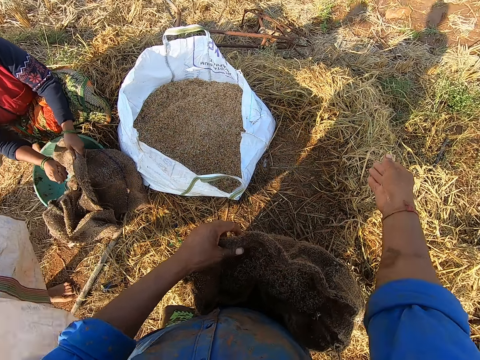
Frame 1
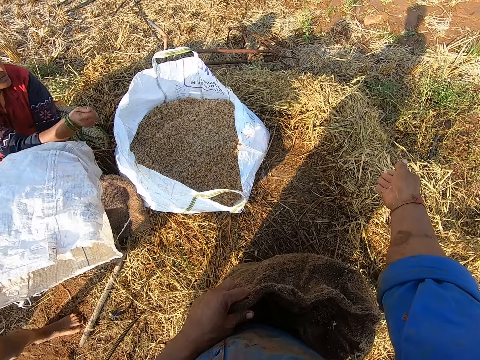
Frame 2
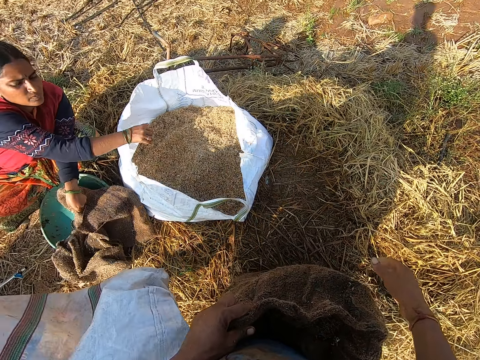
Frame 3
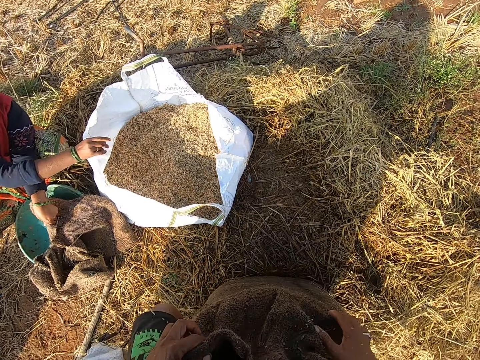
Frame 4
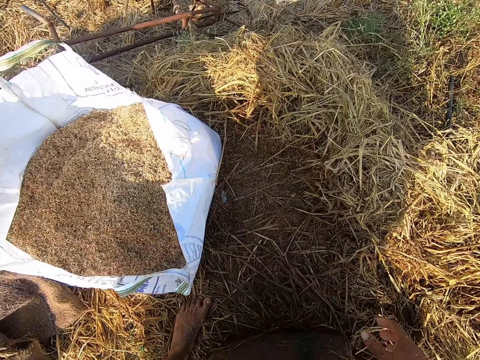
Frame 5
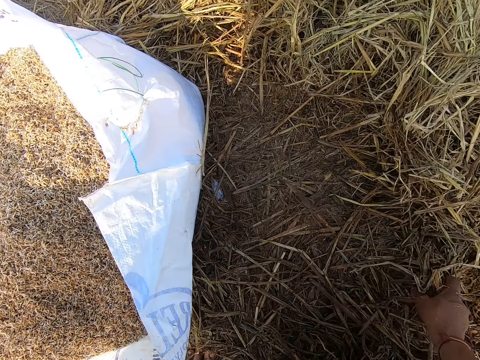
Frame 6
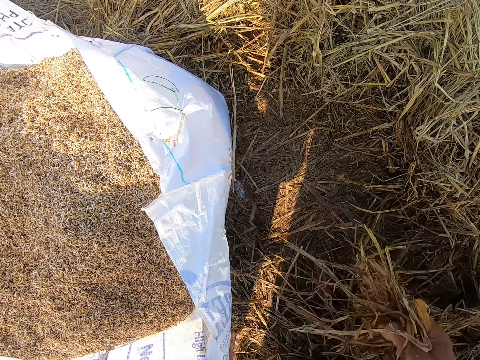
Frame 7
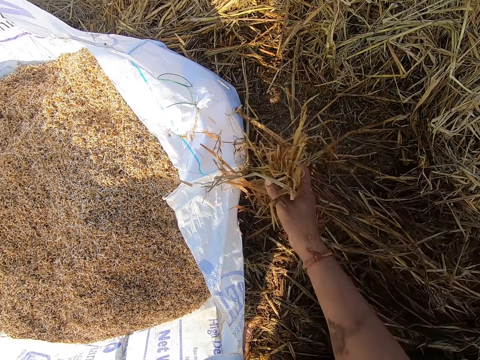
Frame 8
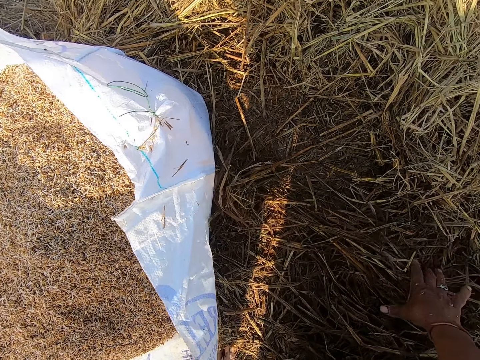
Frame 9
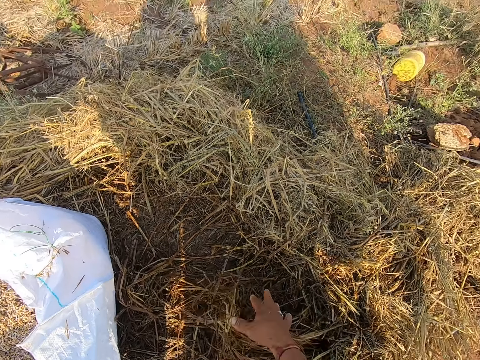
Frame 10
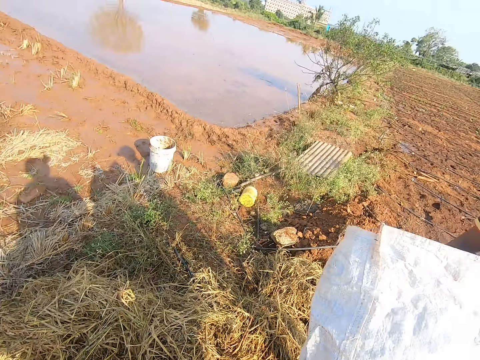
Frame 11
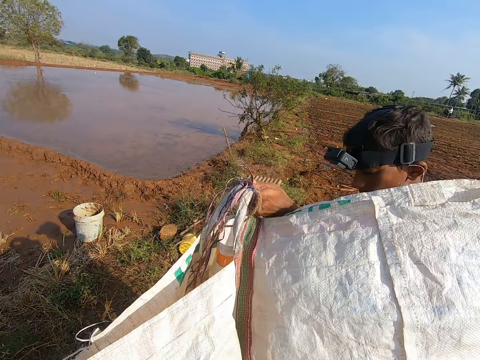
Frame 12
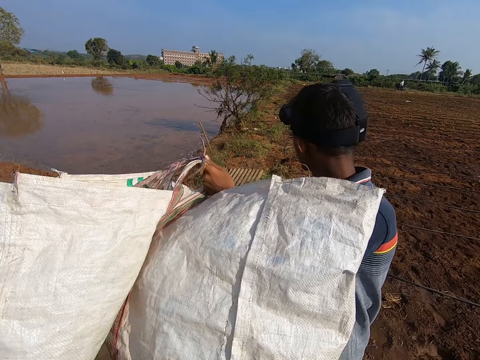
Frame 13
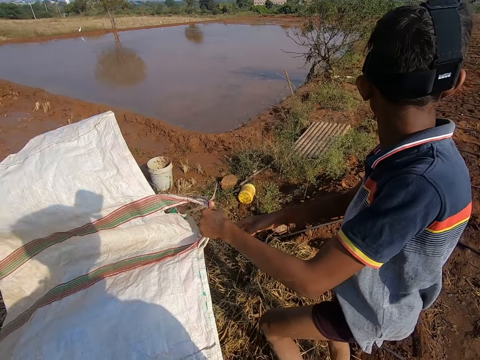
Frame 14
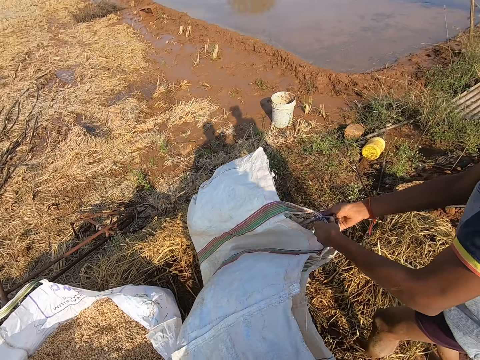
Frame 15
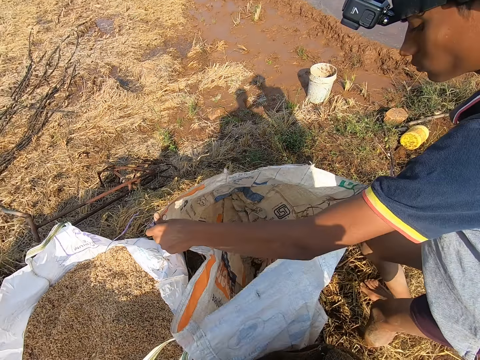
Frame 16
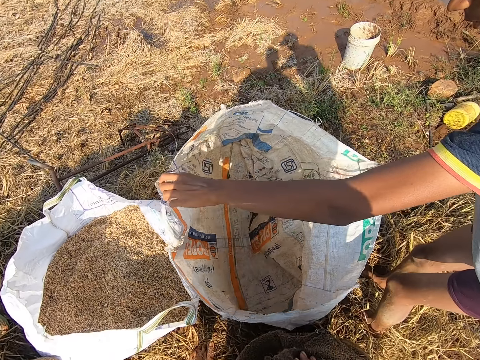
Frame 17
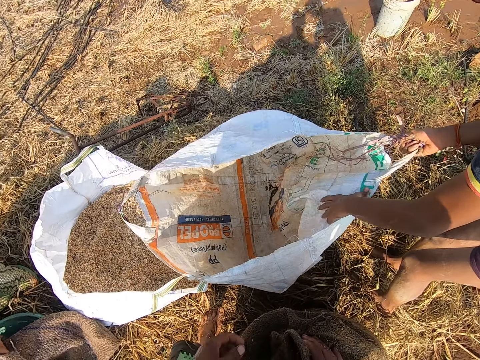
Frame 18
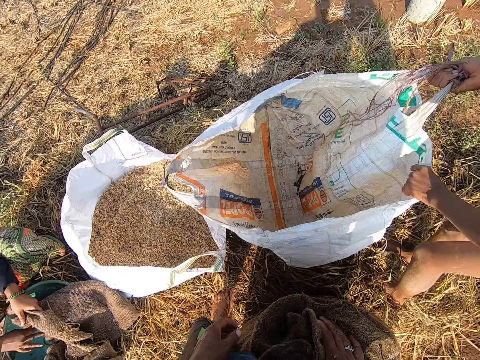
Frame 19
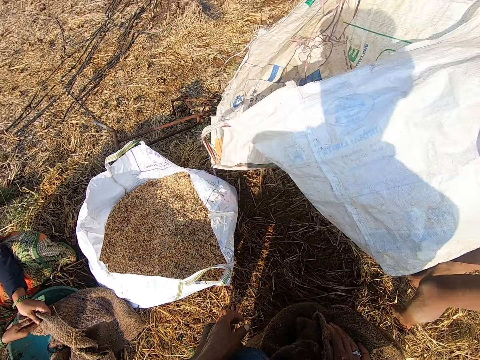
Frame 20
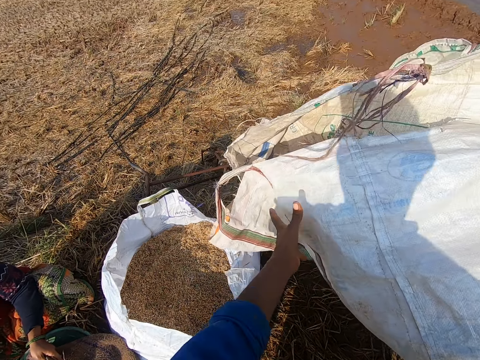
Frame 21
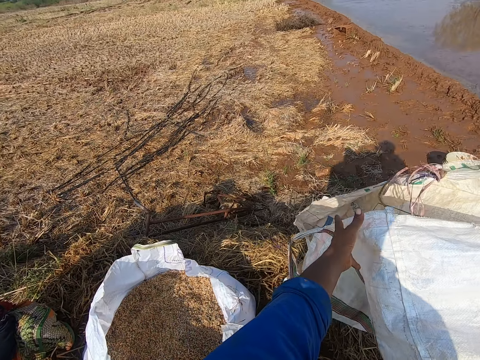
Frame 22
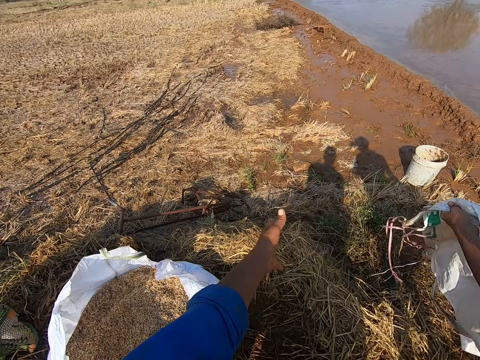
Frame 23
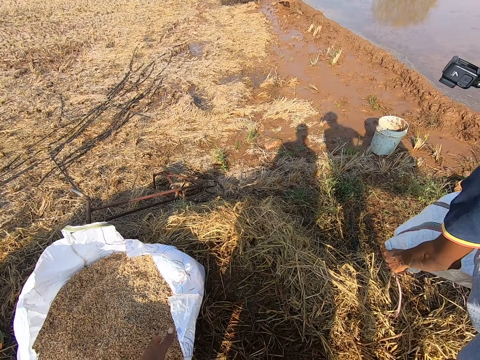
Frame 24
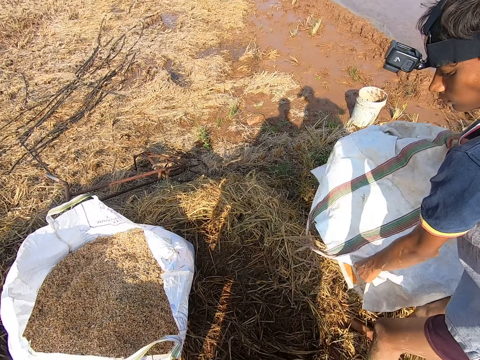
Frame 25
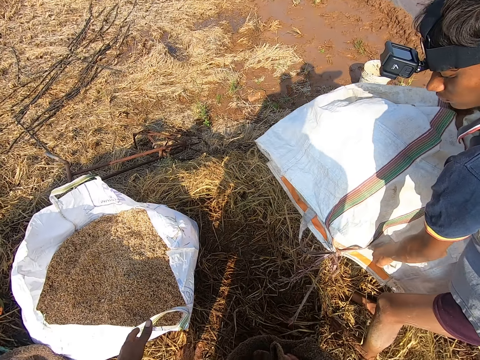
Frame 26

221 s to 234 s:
A woman drops some barley straw into the bag with her right hand. The woman converses with a man. The camera wearer picks some barley straw from the ground with his right hand. He drops the barley straw on the ground with his right hand and moves some barley straw on the ground with his right hand. Another man opens the bag with both hands. The camera wearer touches the bag with his left hand. The other man dusts the bag with both hands.

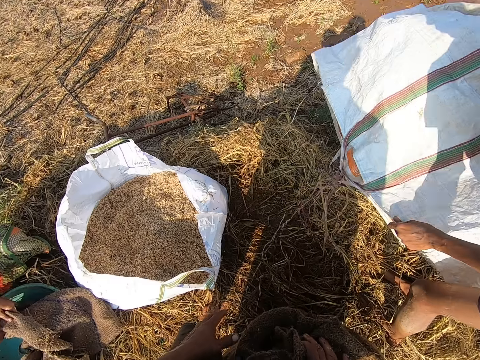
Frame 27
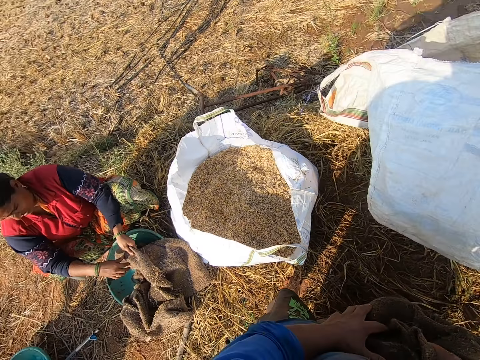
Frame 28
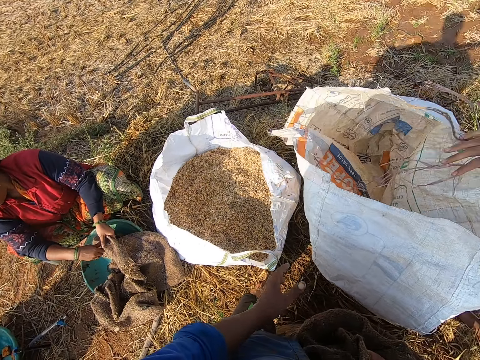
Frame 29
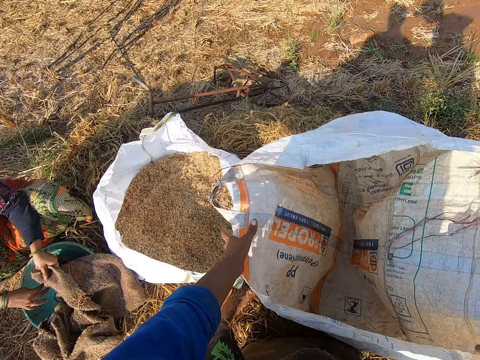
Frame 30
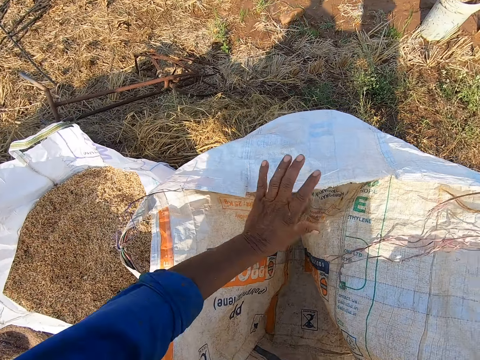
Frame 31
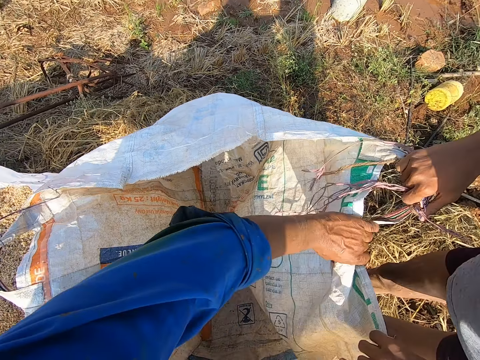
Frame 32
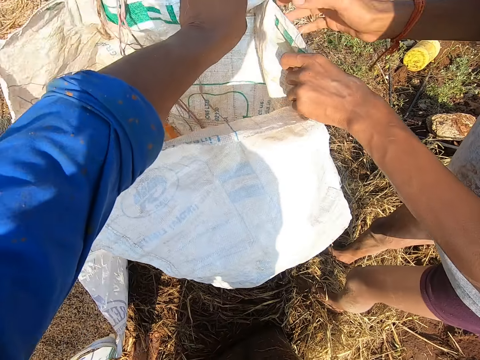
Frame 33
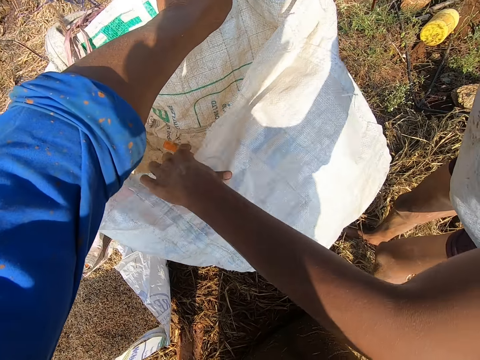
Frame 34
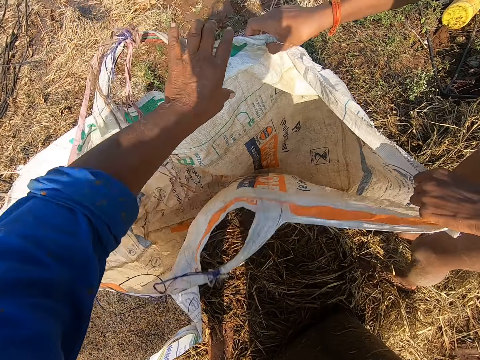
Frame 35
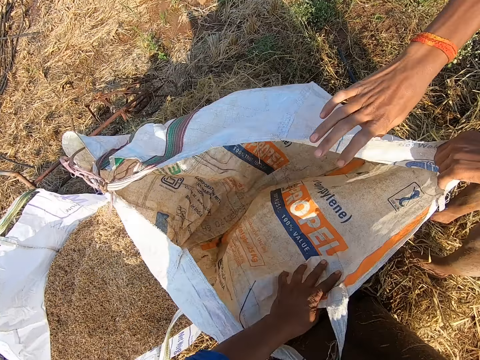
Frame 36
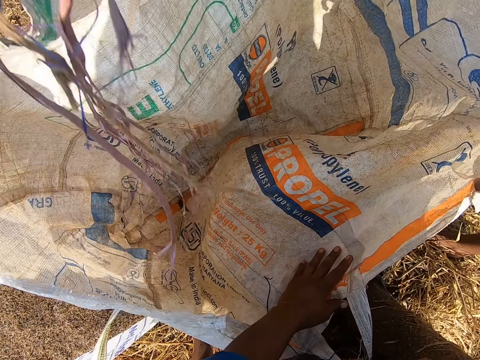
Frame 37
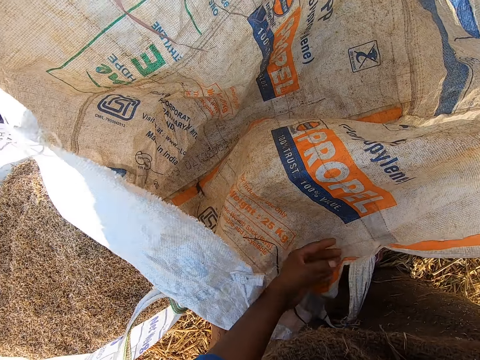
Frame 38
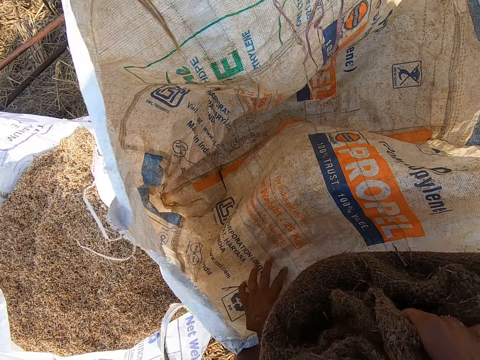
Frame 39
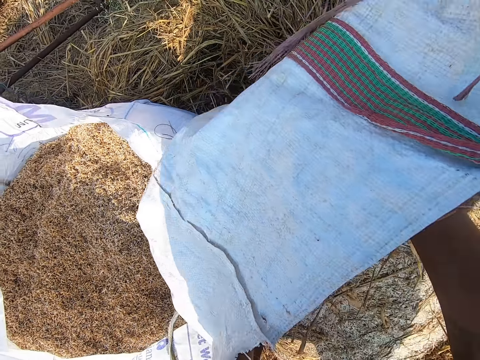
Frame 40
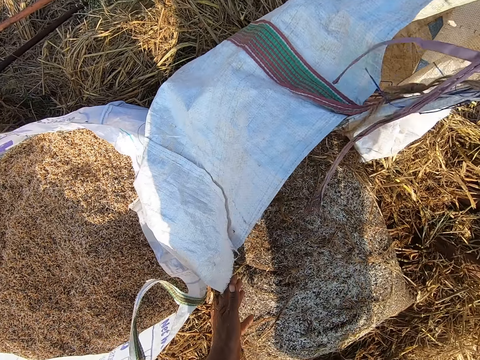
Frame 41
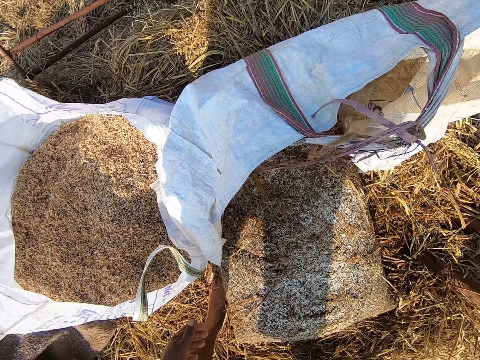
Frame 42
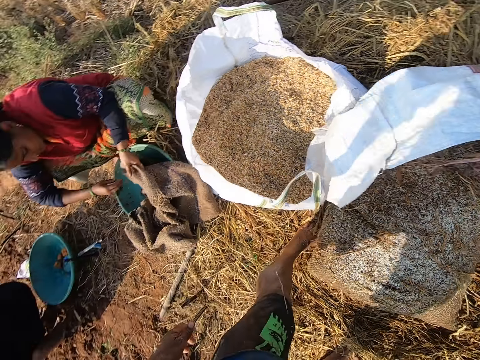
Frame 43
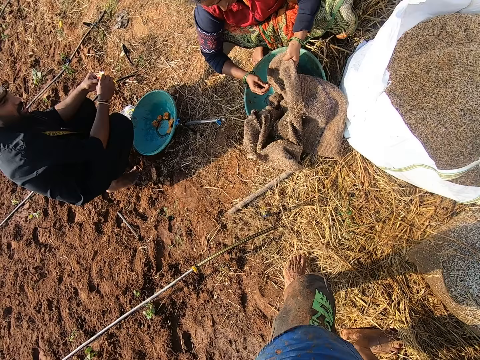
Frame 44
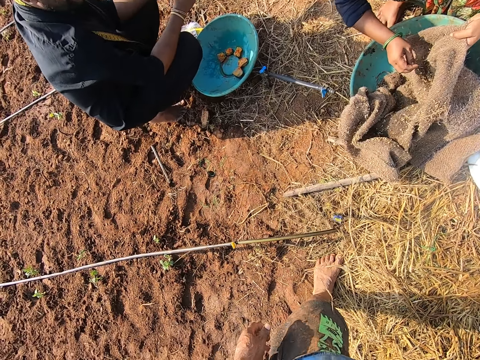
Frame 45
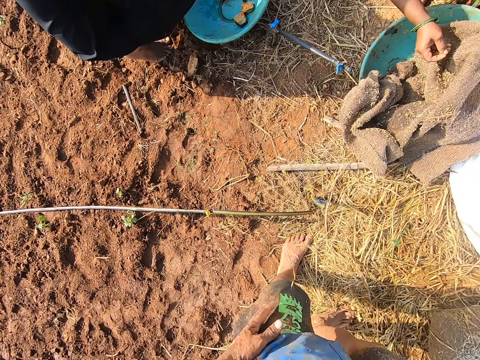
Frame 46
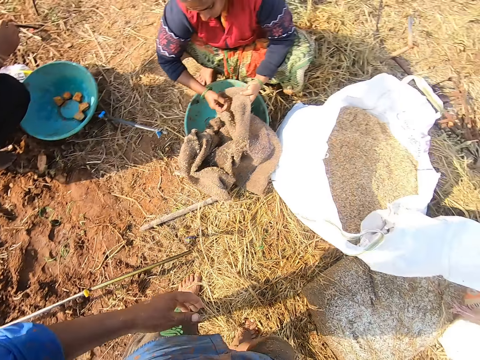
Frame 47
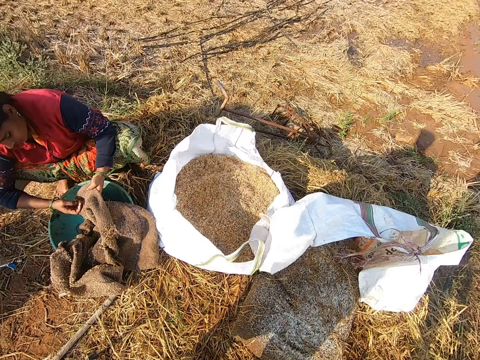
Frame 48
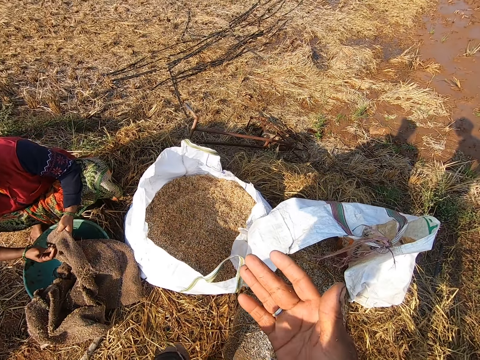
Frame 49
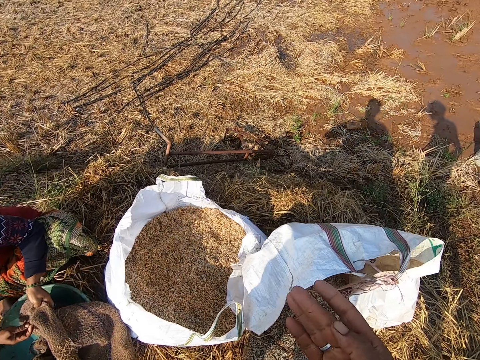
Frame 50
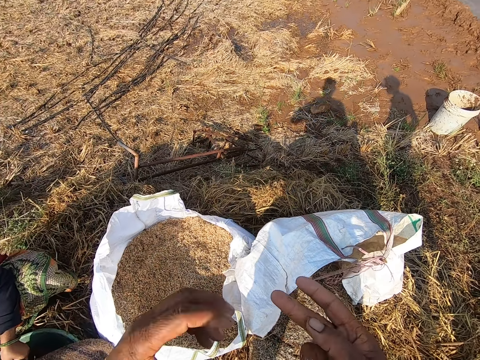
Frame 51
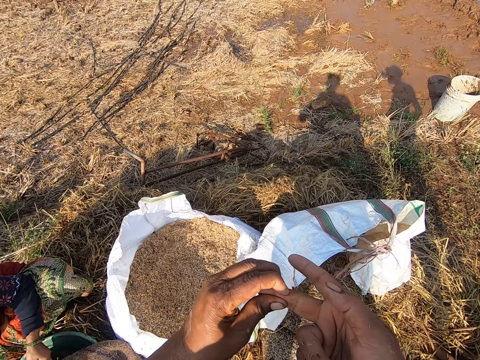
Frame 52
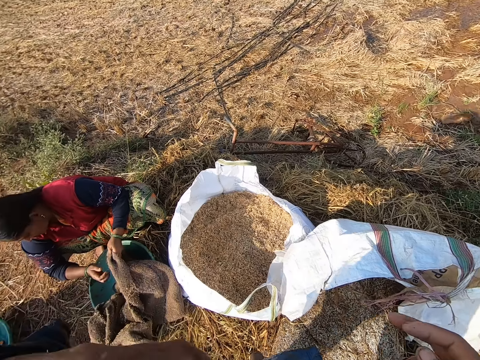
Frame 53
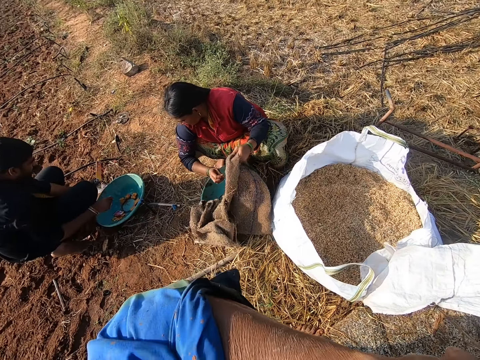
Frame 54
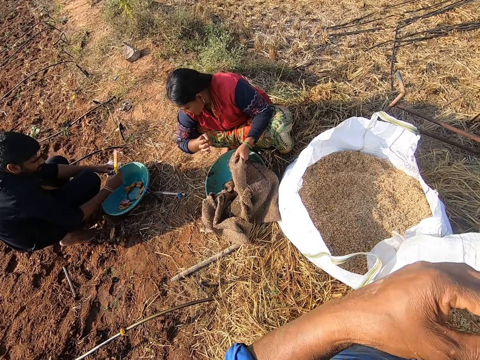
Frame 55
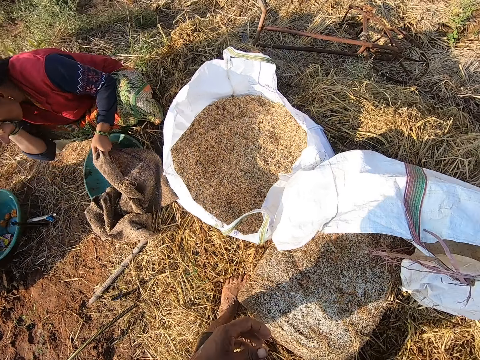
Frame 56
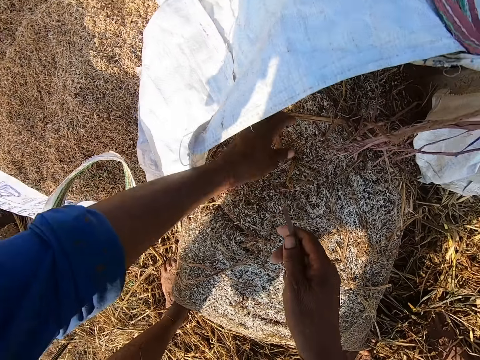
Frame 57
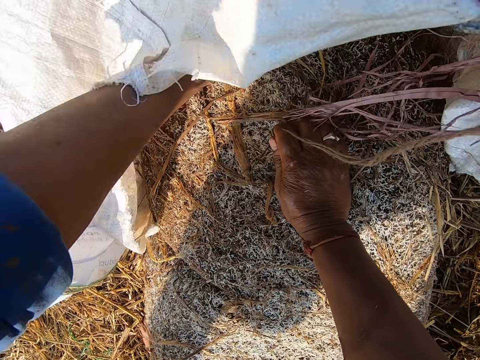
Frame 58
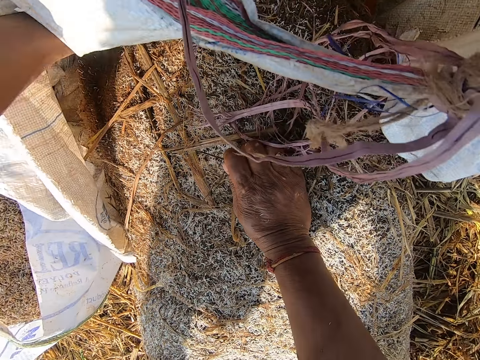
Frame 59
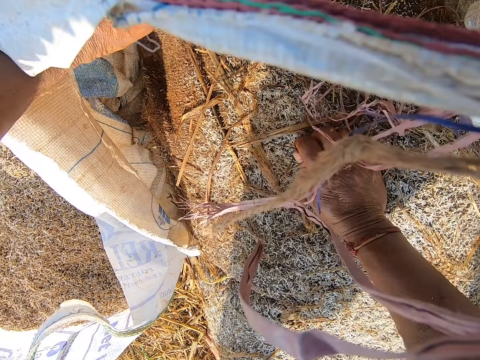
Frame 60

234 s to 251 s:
A man drops the bag on the ground with his hands. The camera wearer and the man turn the bag with their hands. The camera wearer and the man open the bag with their hands. The camera wearer drops the sack into the bag with his right hand. He dips his right hand into his shirt pocket and brings his right hand out of his shirt pocket. He puts something in the sack. He touches his right hand with his left hand. Another man converses with the camera wearer. The other man picks a sachet and a polythene bag from the ground with his left hand. The camera wearer picks the blade from his shirt pocket with his left hand. The other man passes the sachet from his left hand to his right hand. A woman rubs her nose with her right hand. The other man drops the polythene bag on the ground with his left hand. The camera wearer holds the sack with his left hand.
